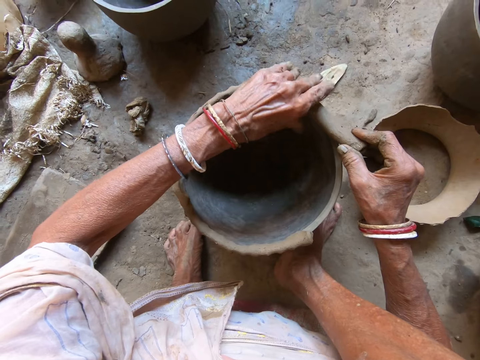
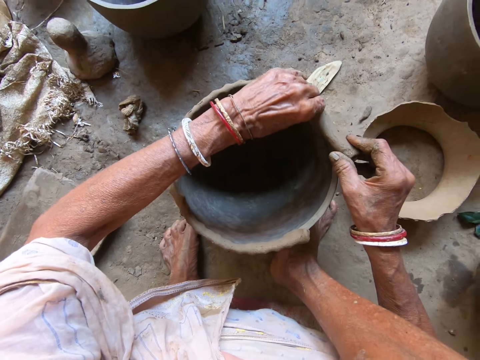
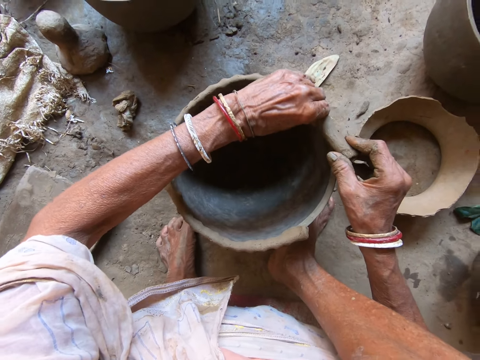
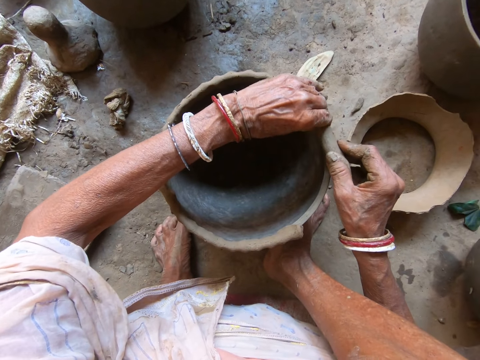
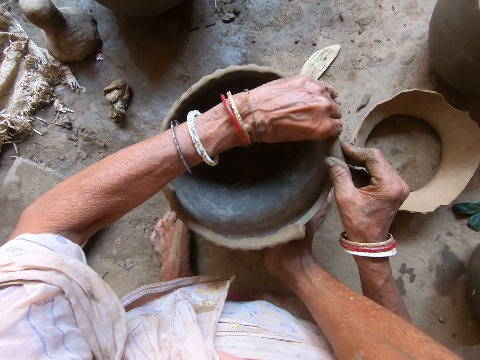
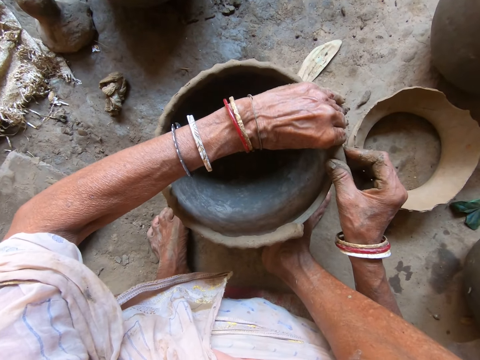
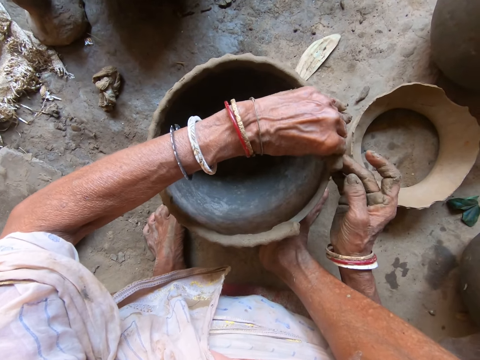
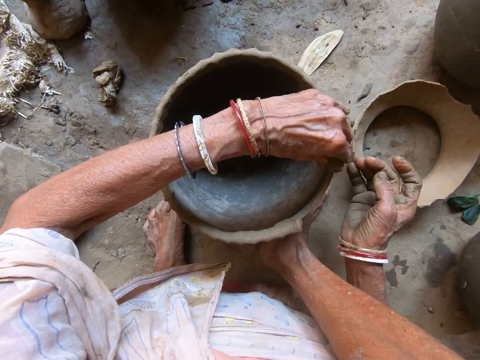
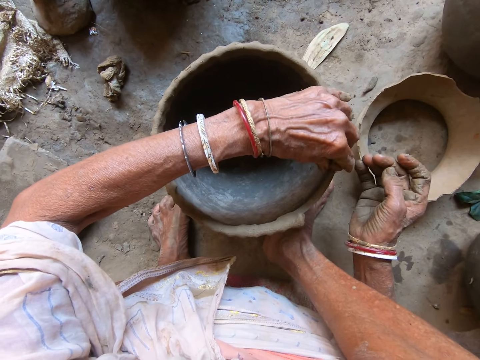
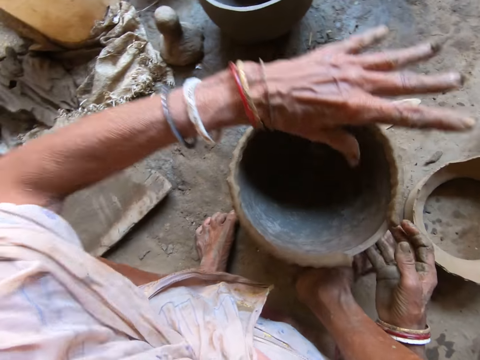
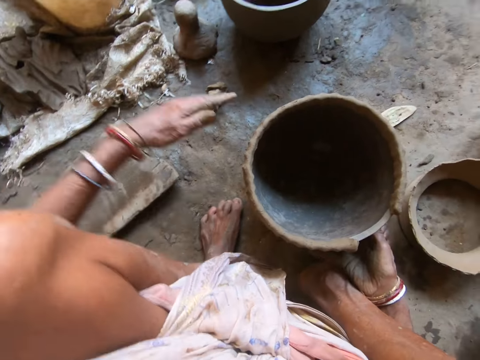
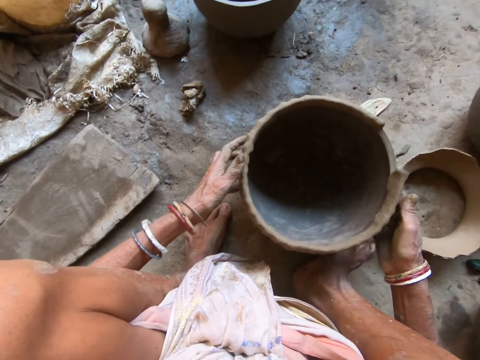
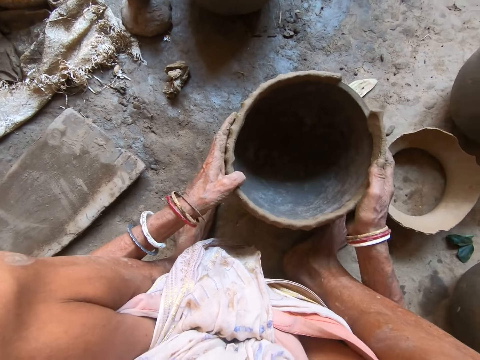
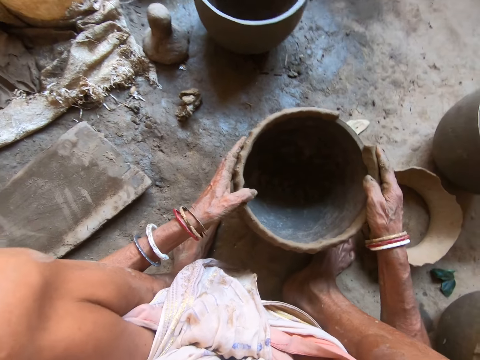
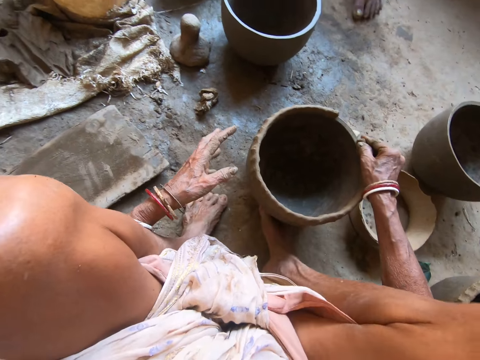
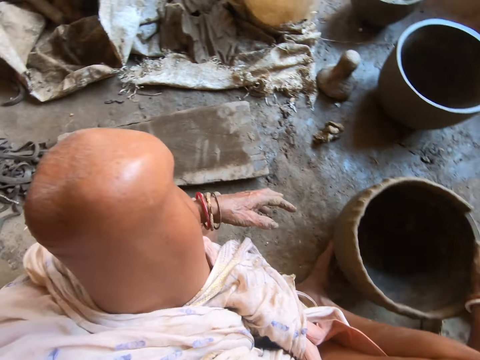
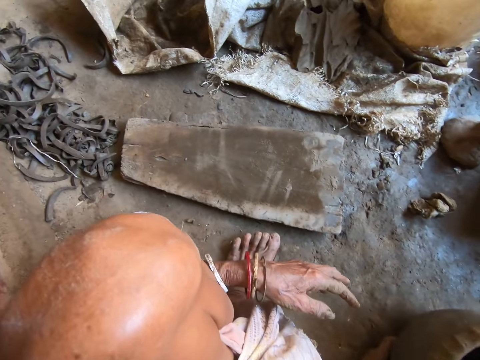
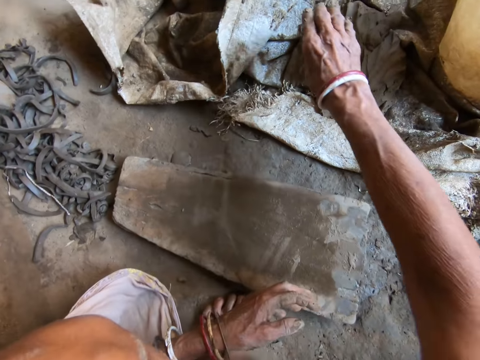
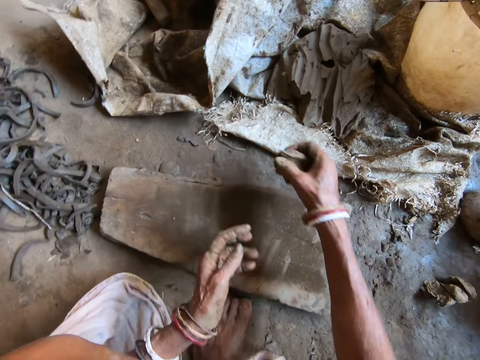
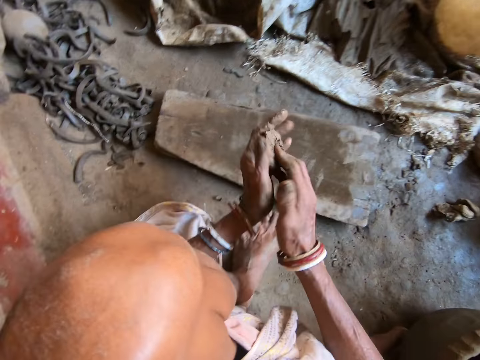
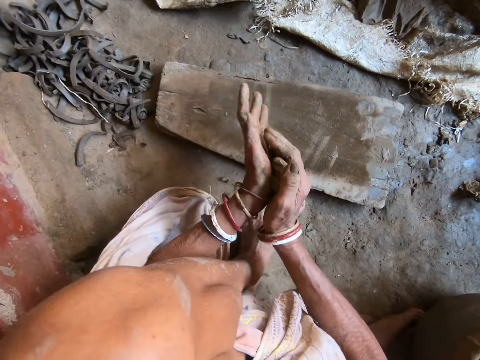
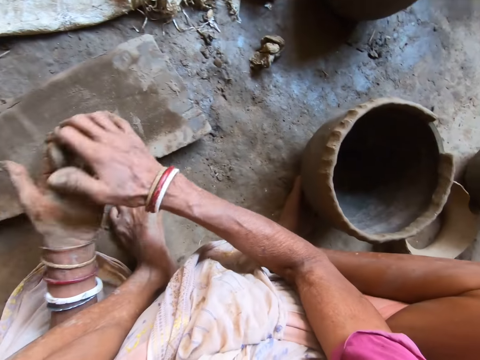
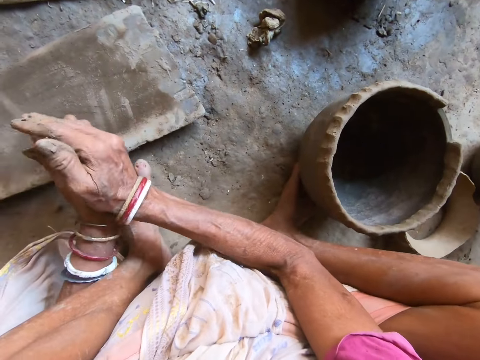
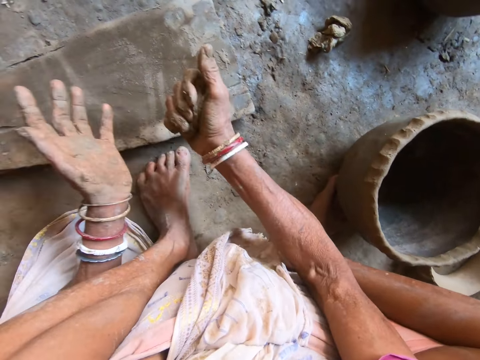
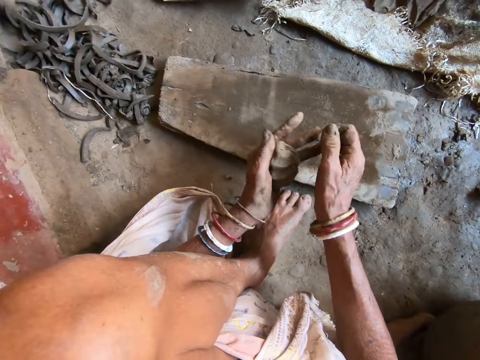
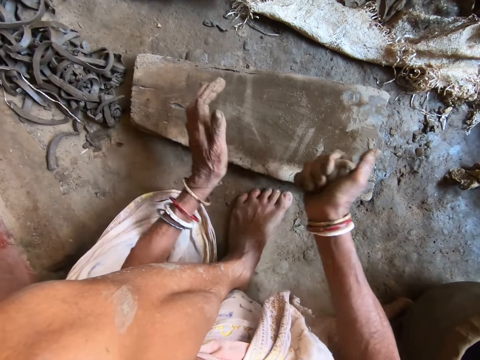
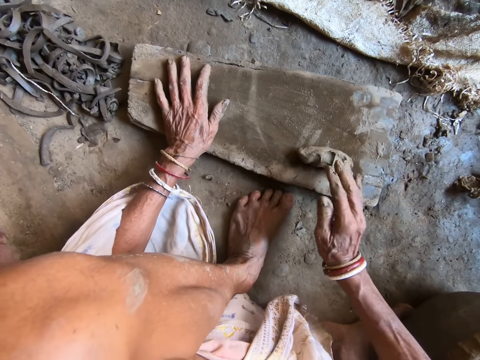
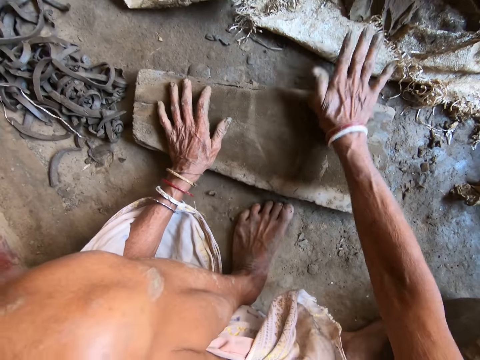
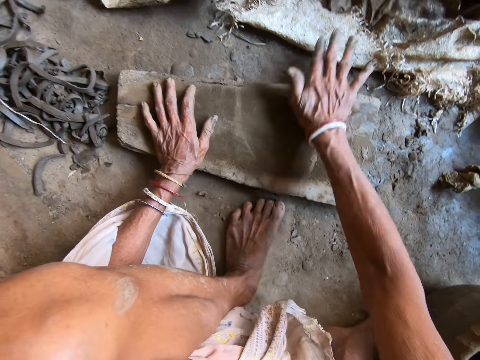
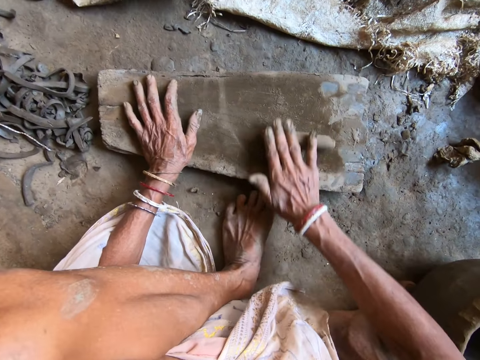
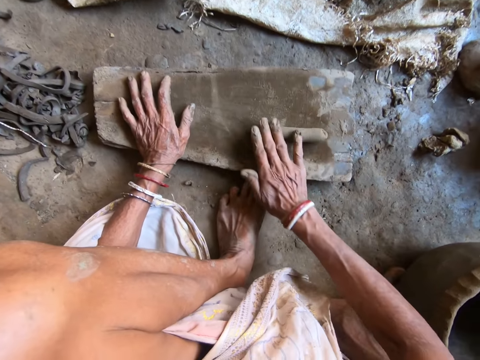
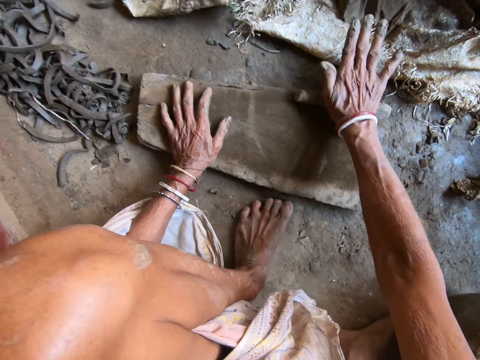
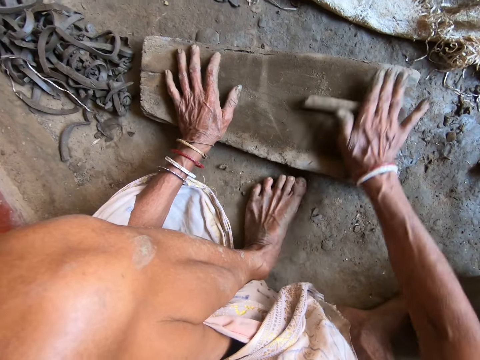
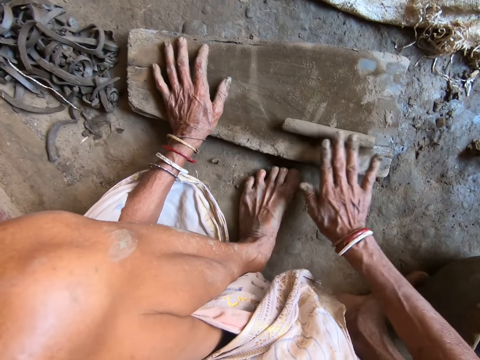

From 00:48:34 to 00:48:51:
The camera wearer moves both hands. She holds the pot. She moves the pot on the floor with both hands. She touches the clay on the pot. She moves both legs. She moves the right hand. She picks some clay from the clay mound on the floor with her right hand. She kneads the piece of clay with both hands. She molds the clay on the wood. She places her left hand on the piece of wood. She drops the piece of clay on the piece of wood on the floor with her right hand. She rolls the piece of clay with her right hand.

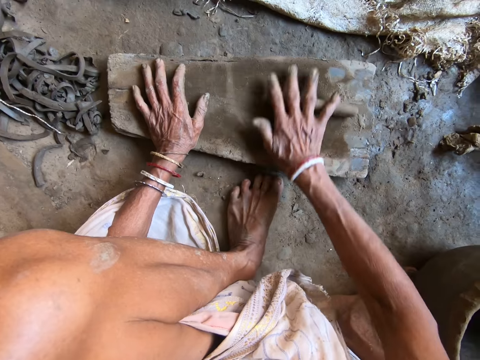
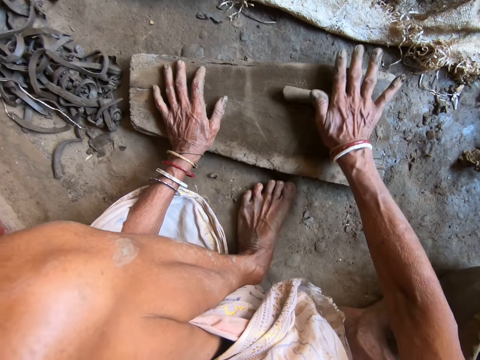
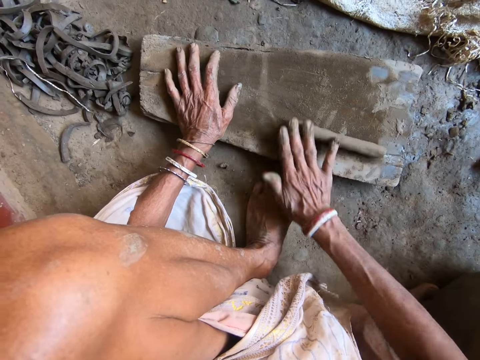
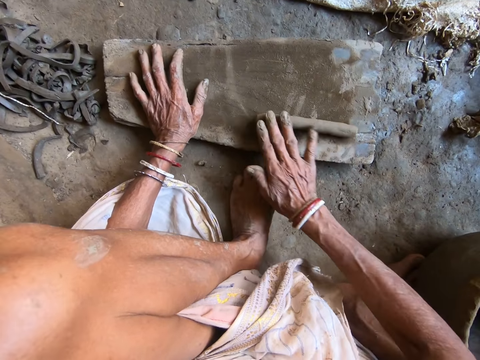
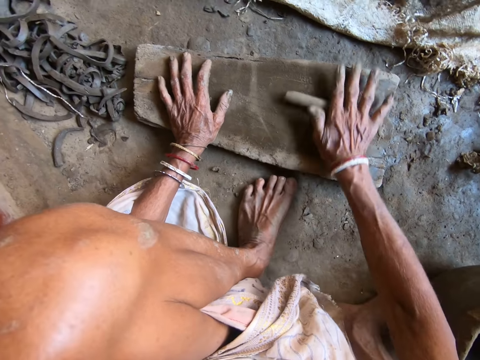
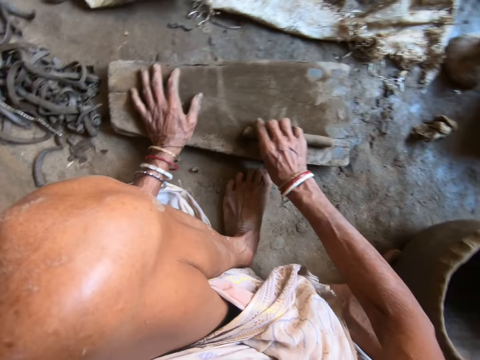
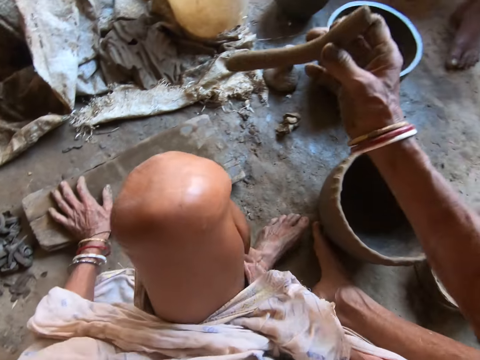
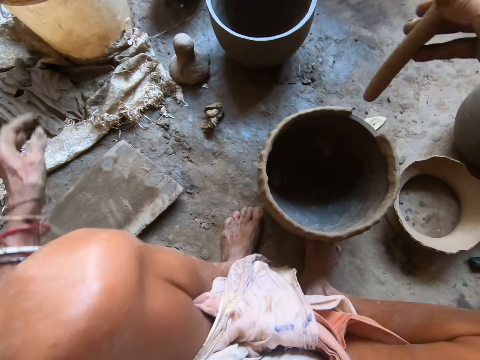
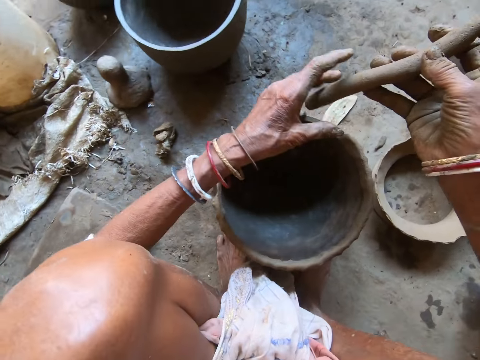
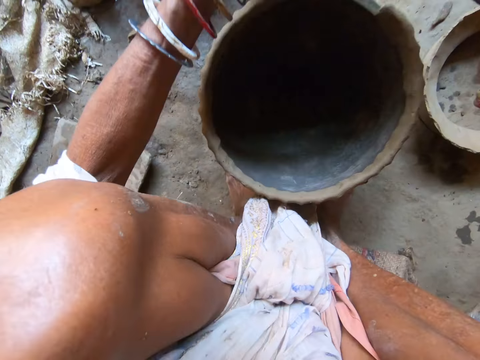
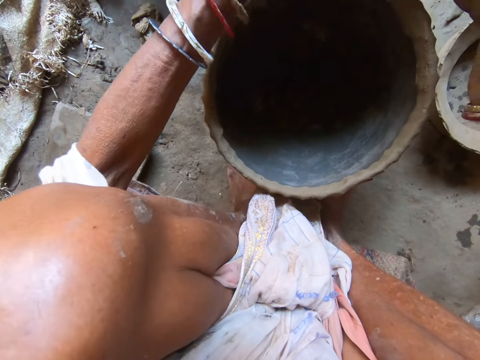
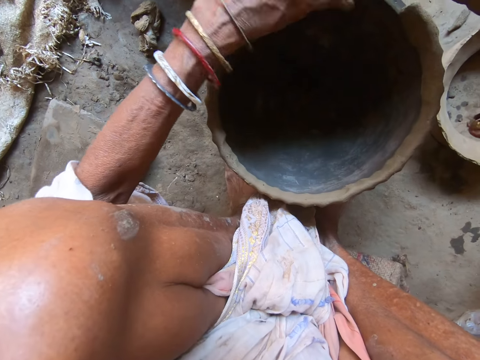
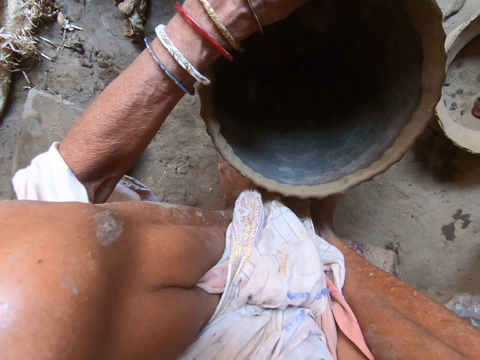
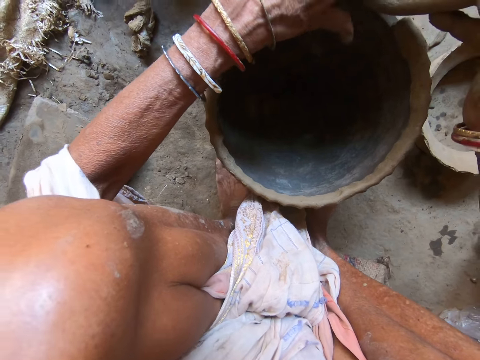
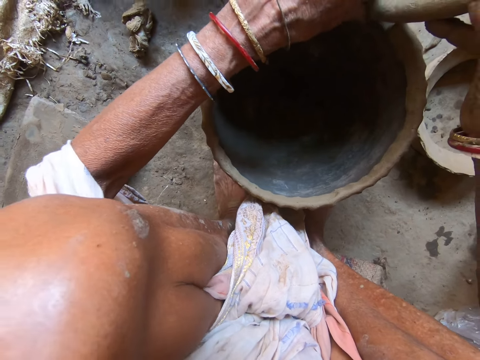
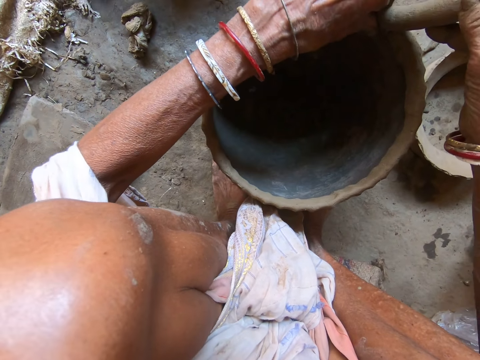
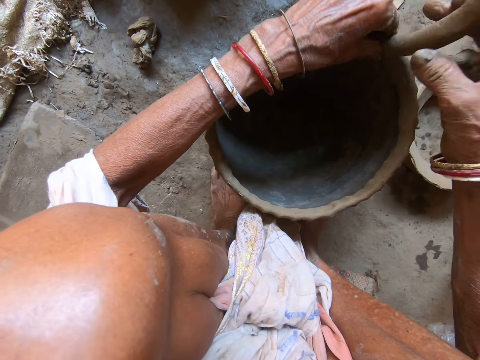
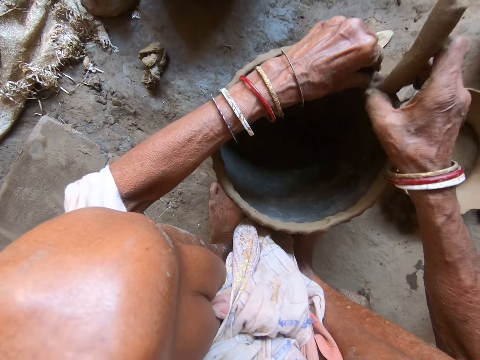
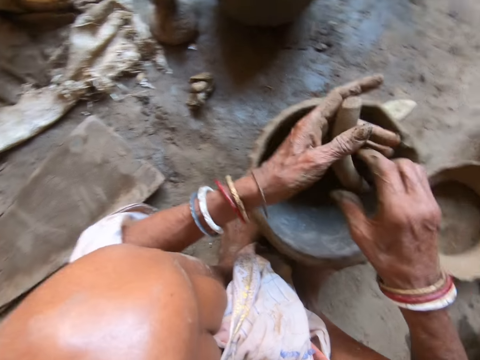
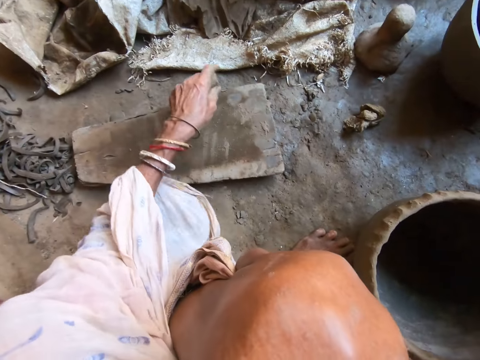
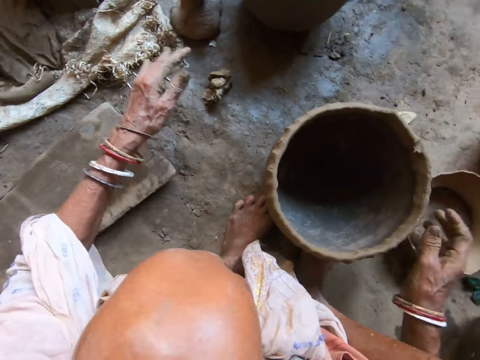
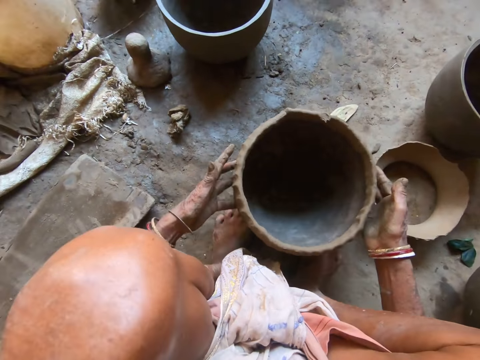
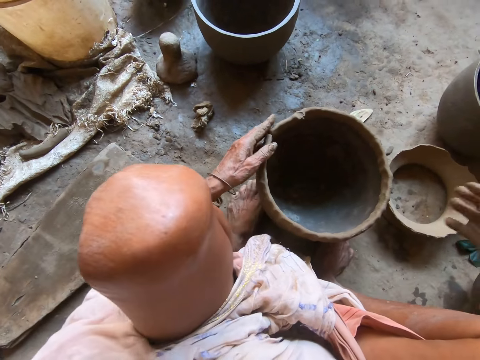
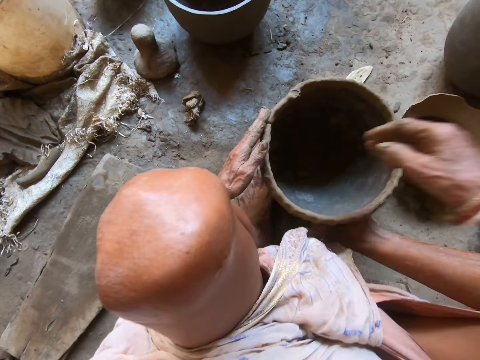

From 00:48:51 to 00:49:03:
The camera wearer picks the piece of clay from the piece of wood with her right hand. She moves both hands. She holds the clay with both hands. She molds the pot on the floor with the piece of clay in both hands. She cuts some clay from the pot with her right hand. She passes the piece of clay from her right hand to her left hand. She drops the clay on the floor with her left hand. She moves the pot on the floor with both hands. She molds the clay on the pot.
